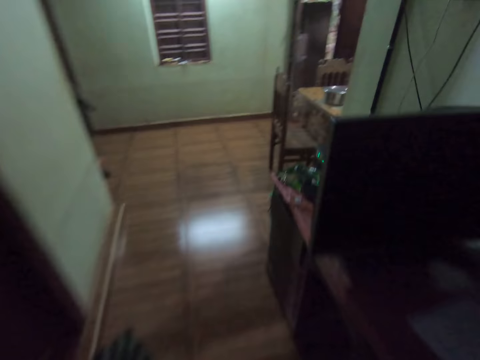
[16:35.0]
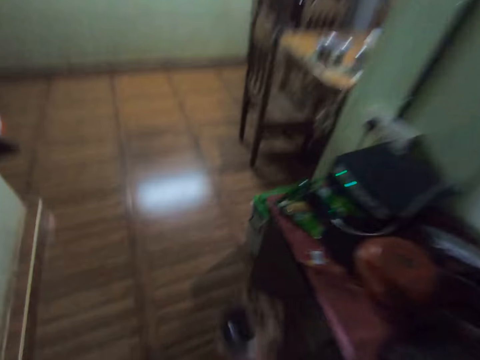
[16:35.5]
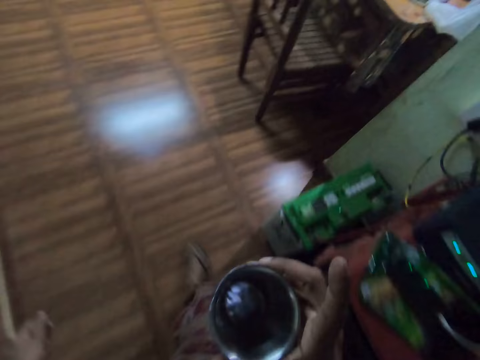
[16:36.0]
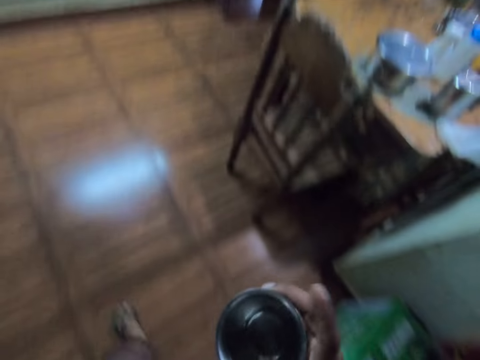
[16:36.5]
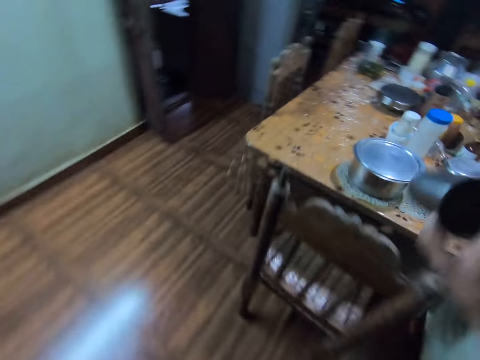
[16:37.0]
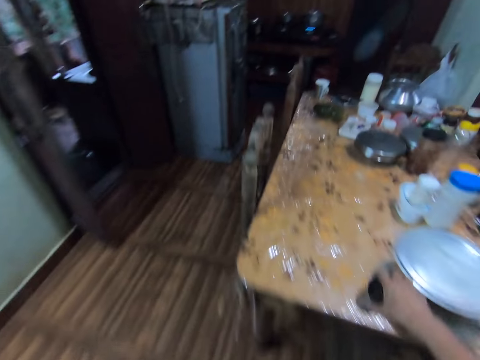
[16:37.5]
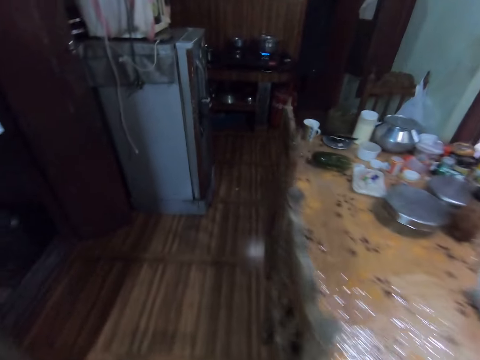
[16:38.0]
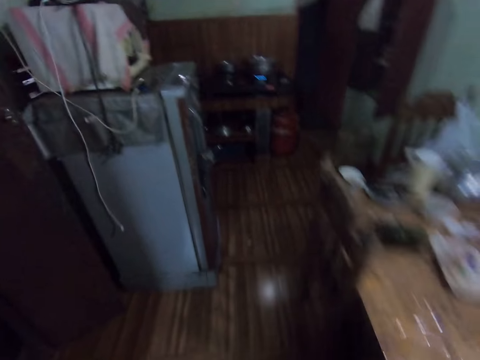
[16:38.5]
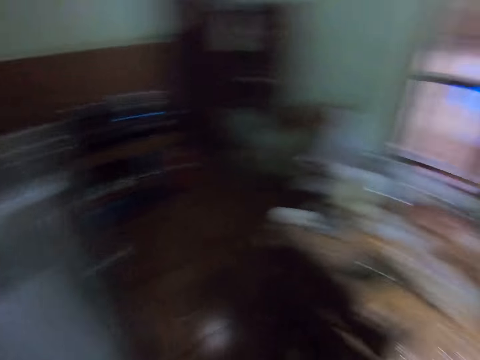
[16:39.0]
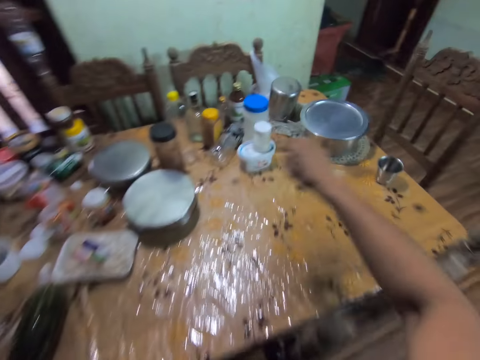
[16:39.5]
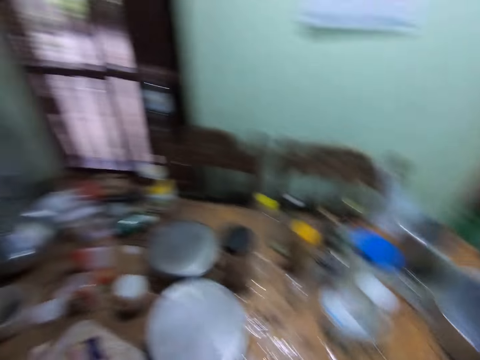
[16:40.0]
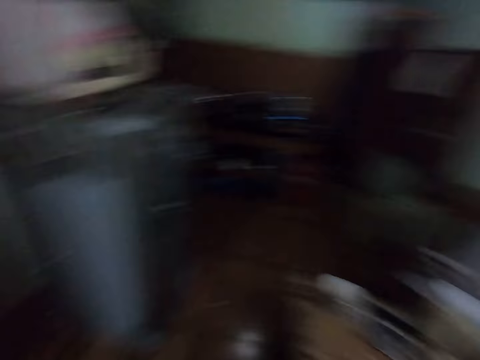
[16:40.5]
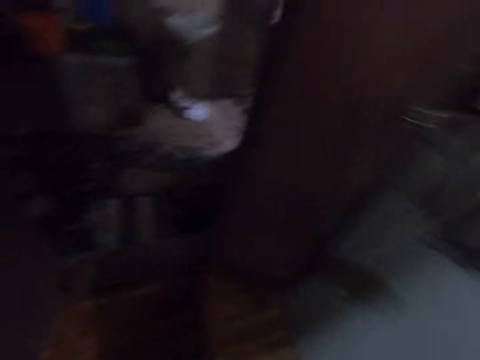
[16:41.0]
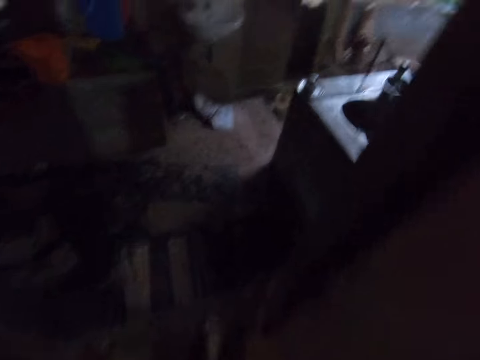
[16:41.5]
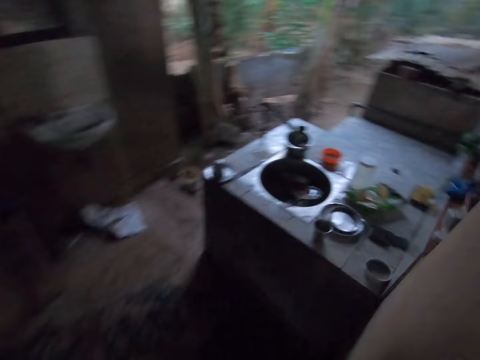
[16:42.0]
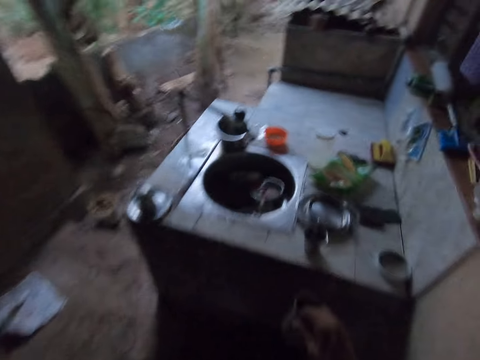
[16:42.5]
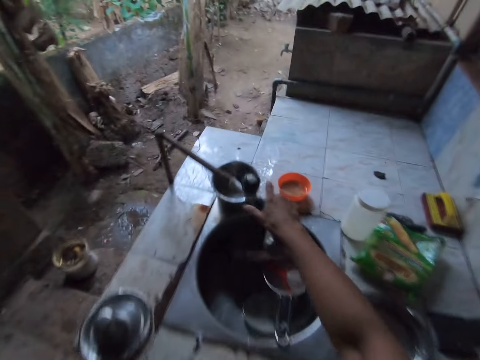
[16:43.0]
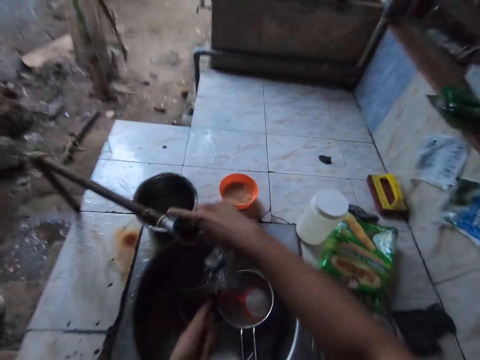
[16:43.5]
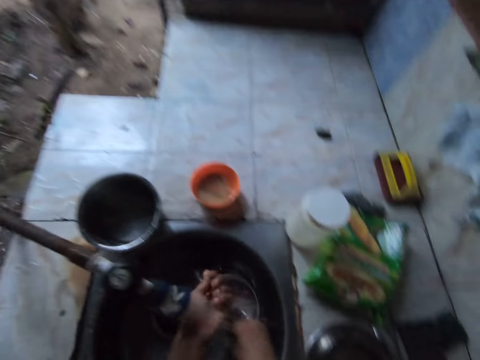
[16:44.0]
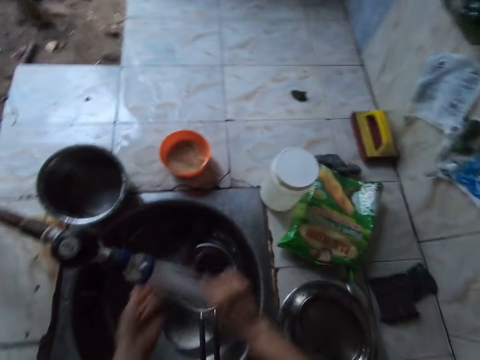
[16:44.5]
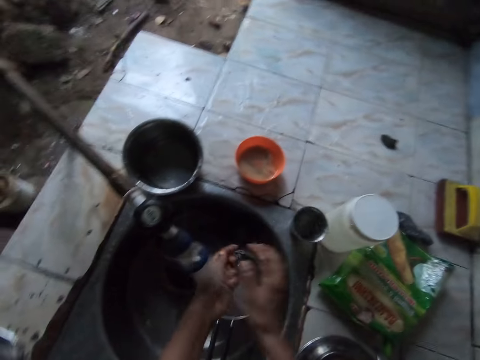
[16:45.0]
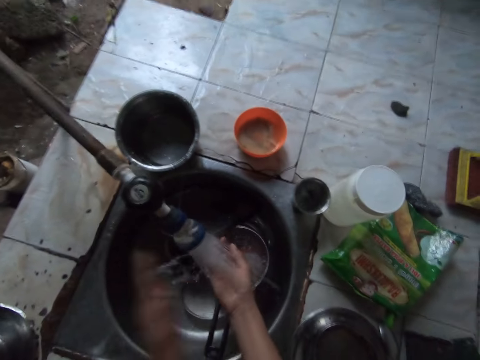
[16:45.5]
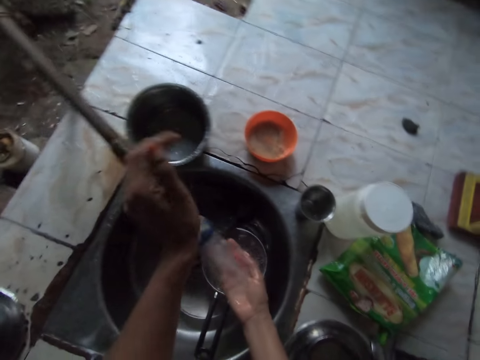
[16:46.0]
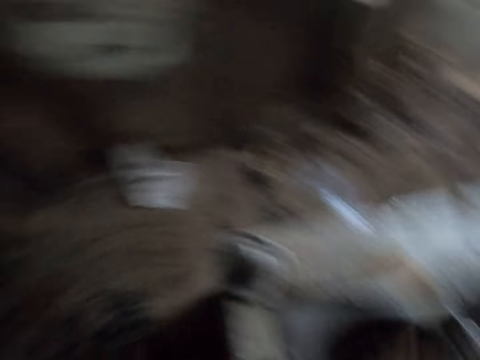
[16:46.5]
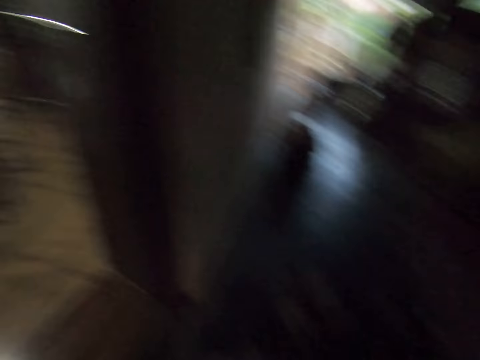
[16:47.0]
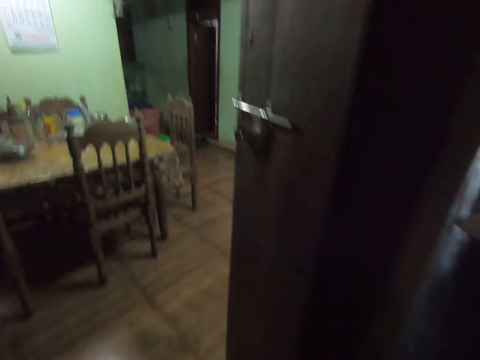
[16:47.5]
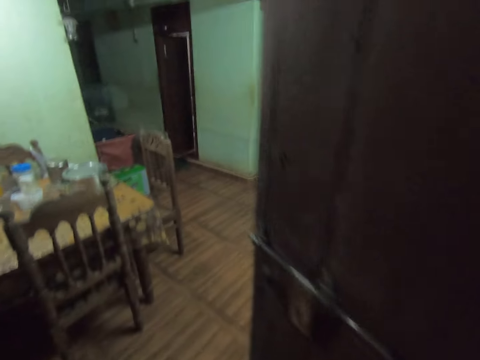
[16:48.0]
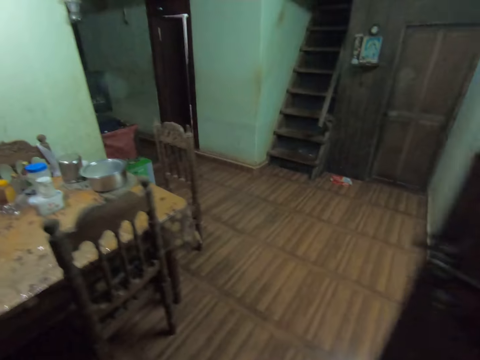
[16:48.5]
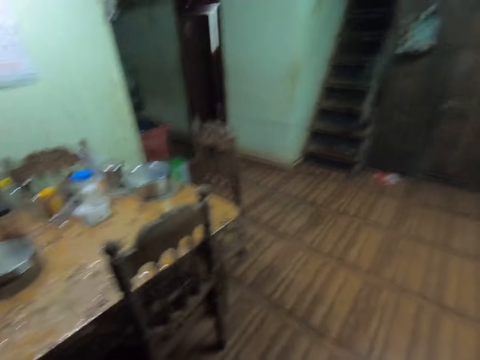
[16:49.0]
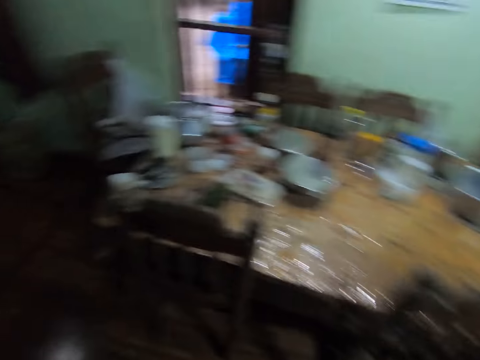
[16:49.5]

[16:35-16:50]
The camera wearer holds a cup with her right hand. She drops the cup on the dining table with her right hand. She picks the cup from the dining table with her right hand. She opens a tap with her right hand. She rinses the cup in her right hand with water from the tap. She drops the cup on the kitchen slab with her right hand. She washes both hands with water from the tap. She closes the tap with her left hand.

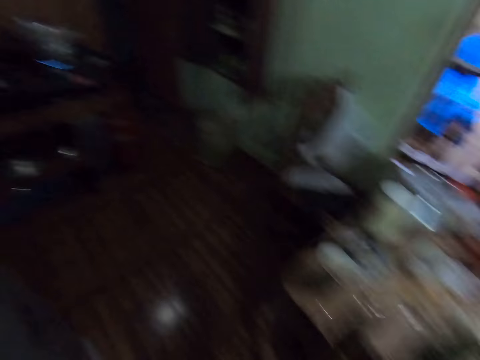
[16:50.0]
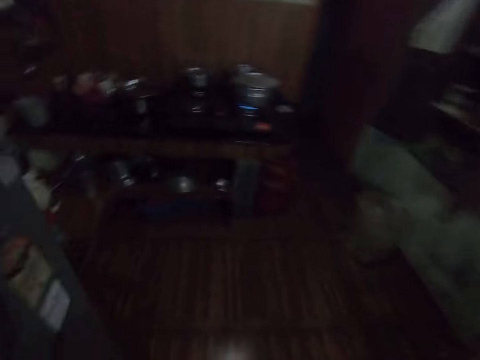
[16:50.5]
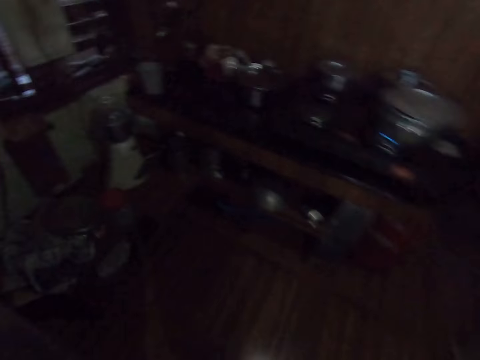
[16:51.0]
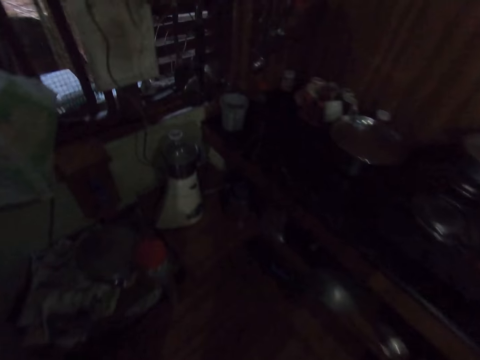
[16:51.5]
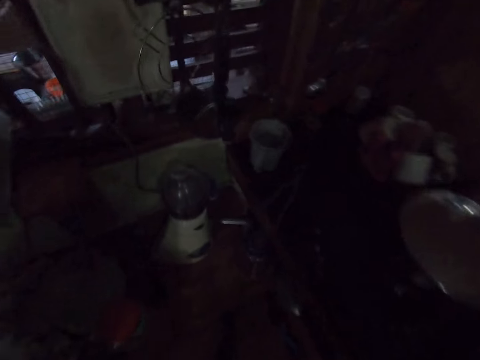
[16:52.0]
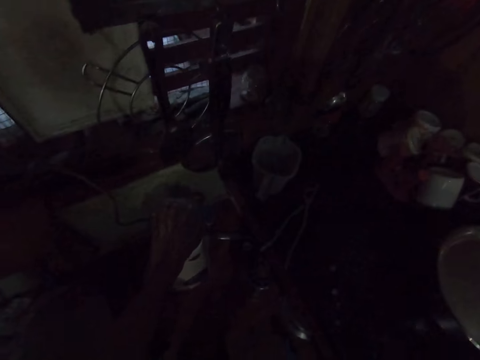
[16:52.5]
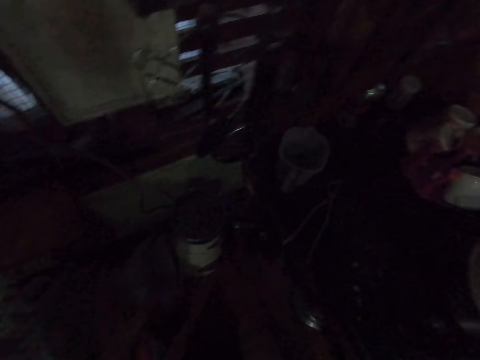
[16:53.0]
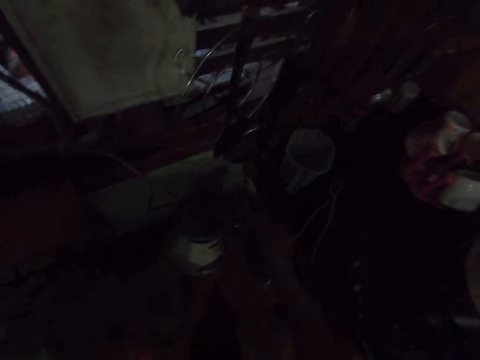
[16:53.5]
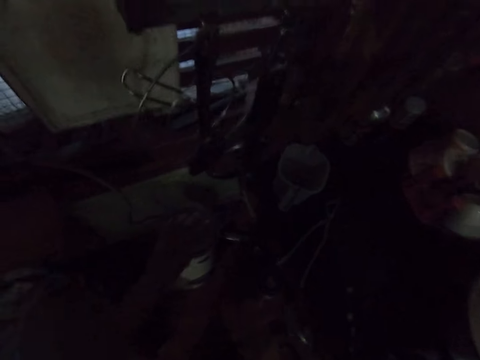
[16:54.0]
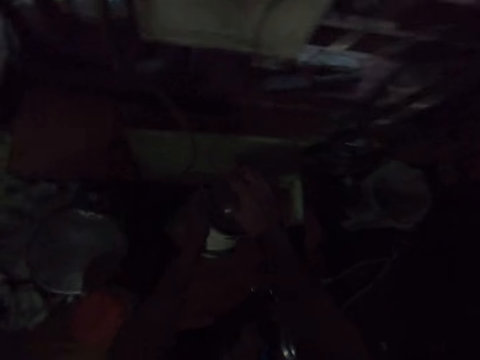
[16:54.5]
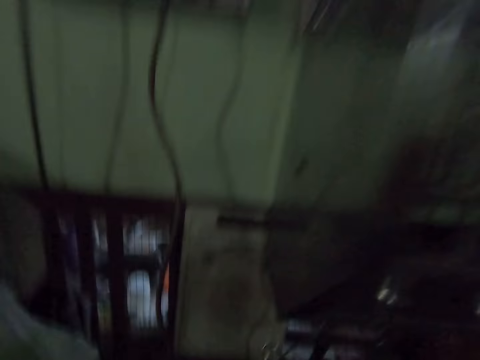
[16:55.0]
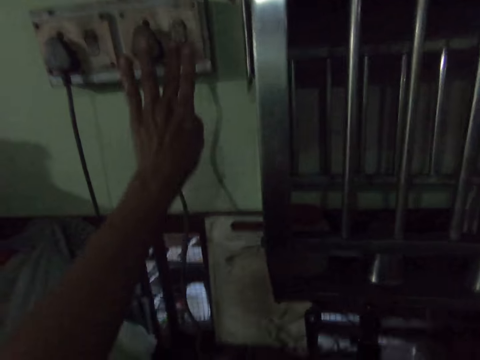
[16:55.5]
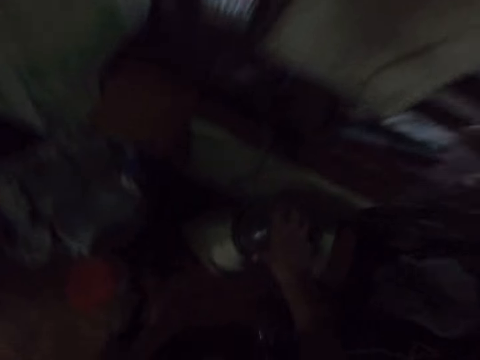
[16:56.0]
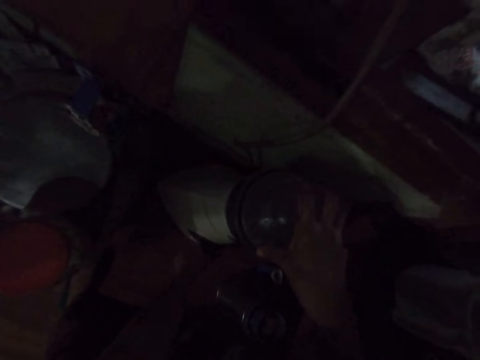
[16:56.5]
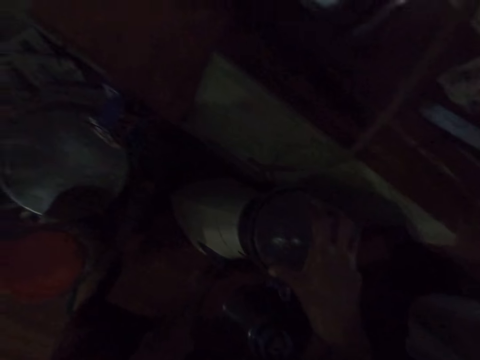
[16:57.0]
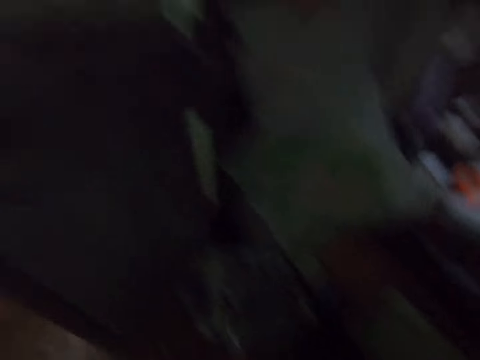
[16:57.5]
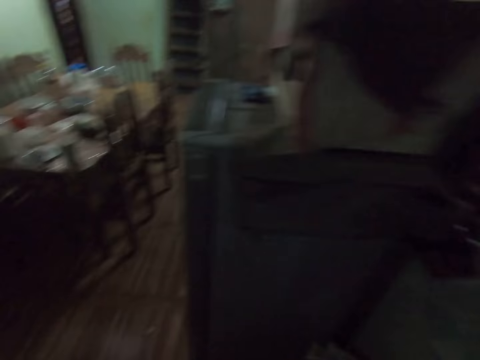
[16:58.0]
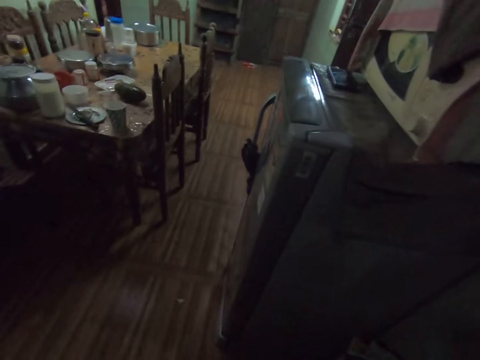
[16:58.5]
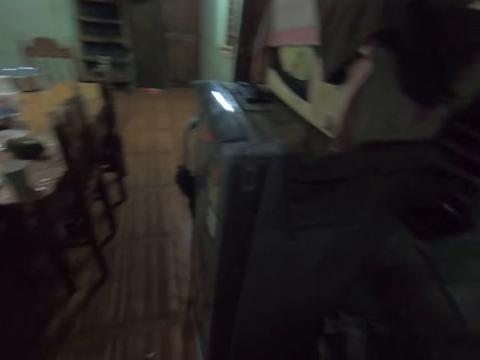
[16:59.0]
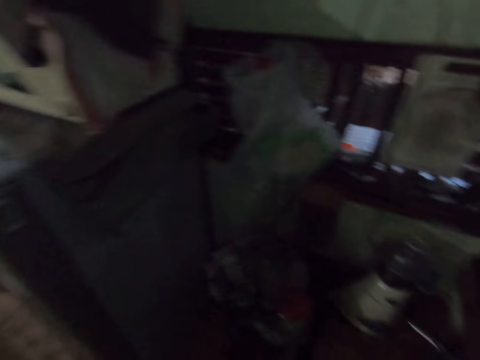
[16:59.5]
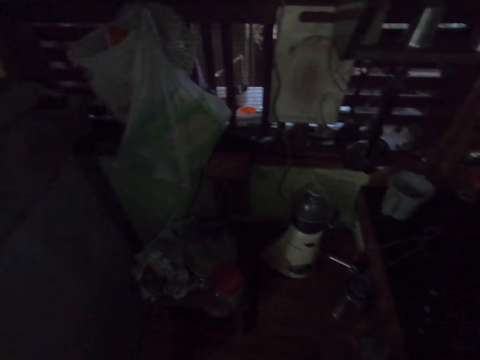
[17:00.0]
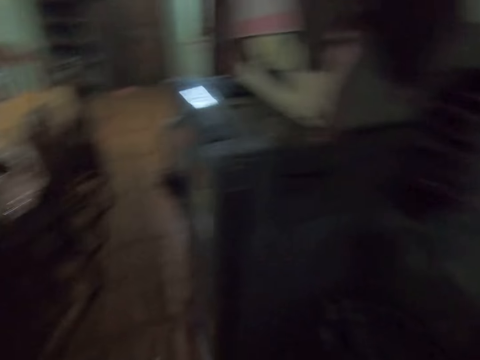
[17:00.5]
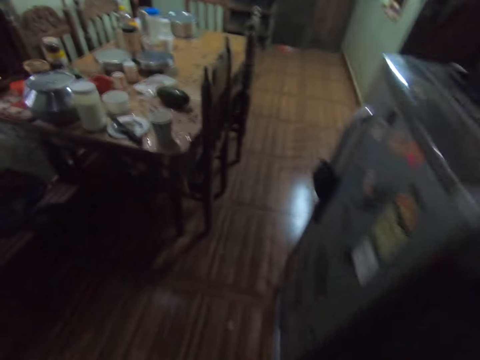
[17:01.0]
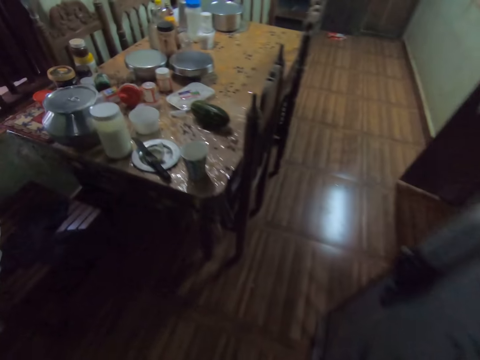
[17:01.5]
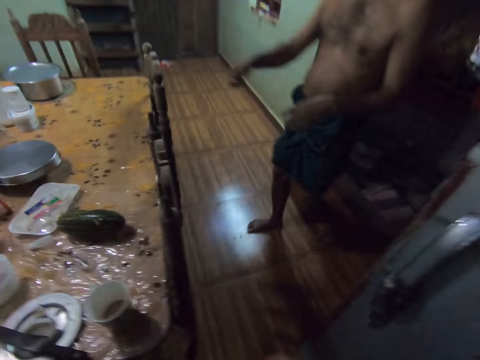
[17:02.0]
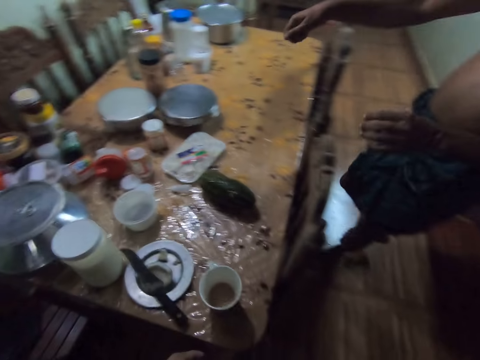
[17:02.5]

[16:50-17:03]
The camera wearer opens the cover of the blender cup with her left hand. She inserts something. She closes the cover of the blender cup with her left hand. She tightens something. She holds the blender with both hands.
